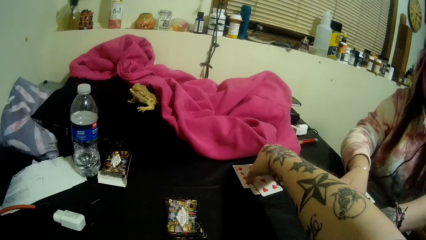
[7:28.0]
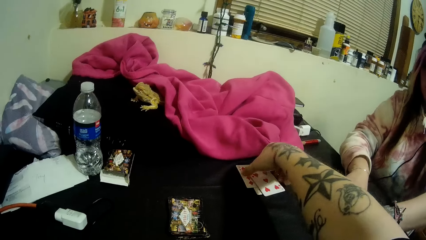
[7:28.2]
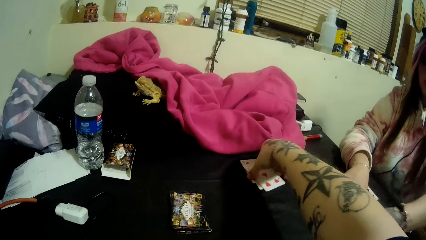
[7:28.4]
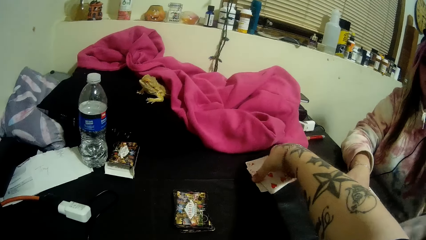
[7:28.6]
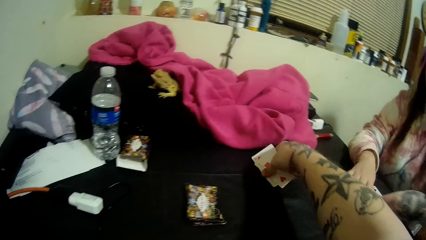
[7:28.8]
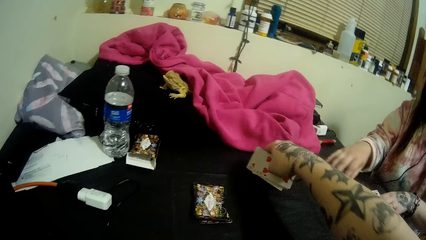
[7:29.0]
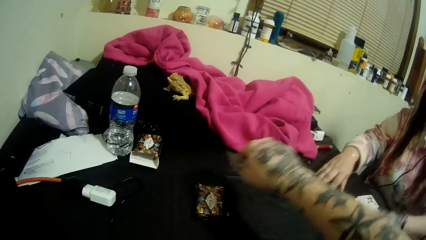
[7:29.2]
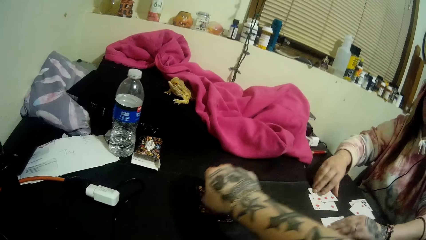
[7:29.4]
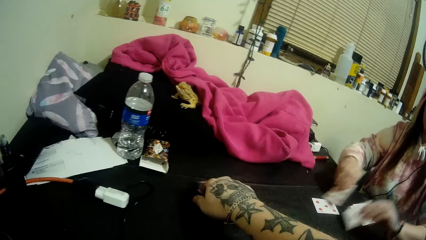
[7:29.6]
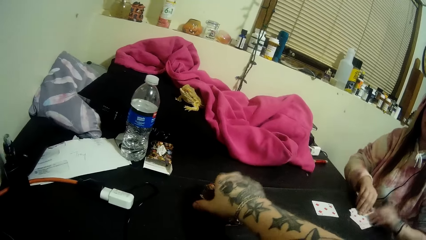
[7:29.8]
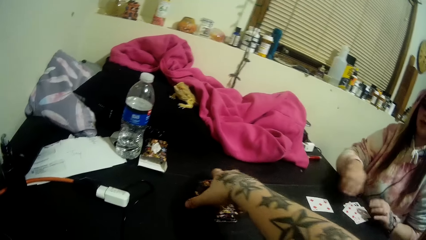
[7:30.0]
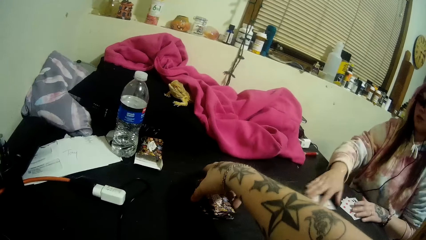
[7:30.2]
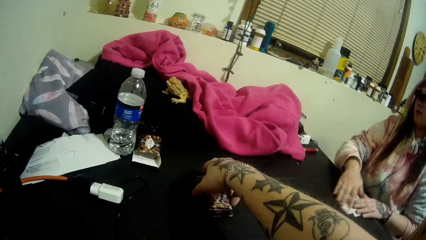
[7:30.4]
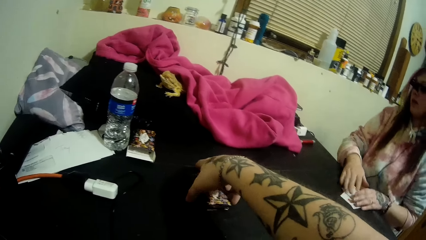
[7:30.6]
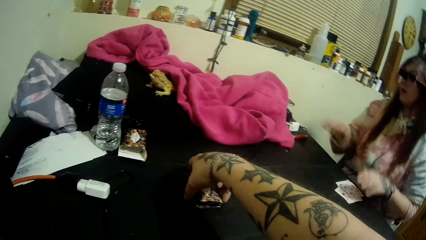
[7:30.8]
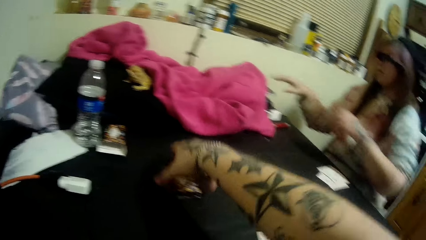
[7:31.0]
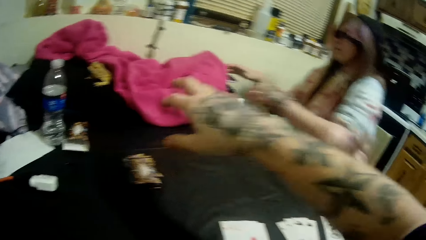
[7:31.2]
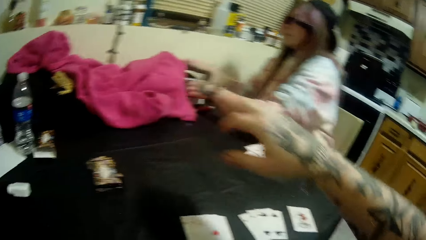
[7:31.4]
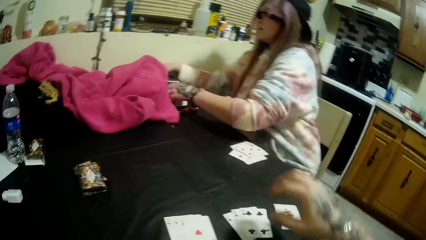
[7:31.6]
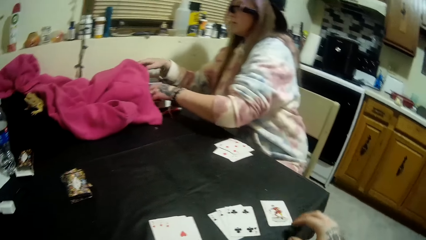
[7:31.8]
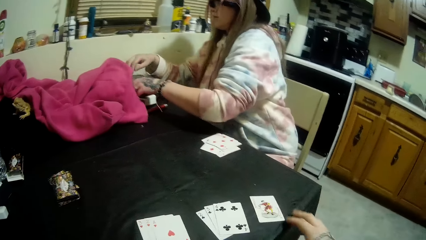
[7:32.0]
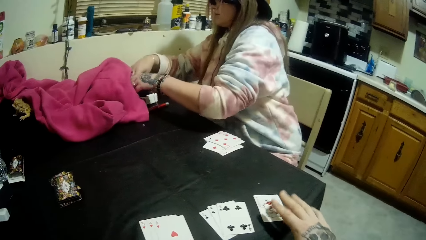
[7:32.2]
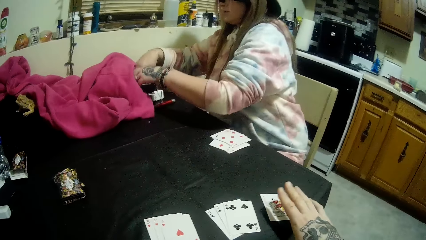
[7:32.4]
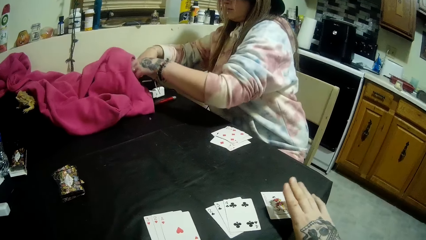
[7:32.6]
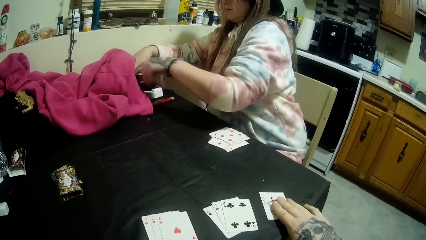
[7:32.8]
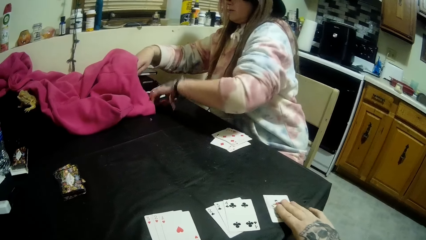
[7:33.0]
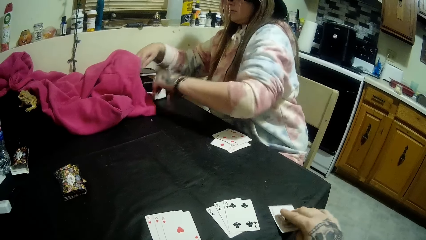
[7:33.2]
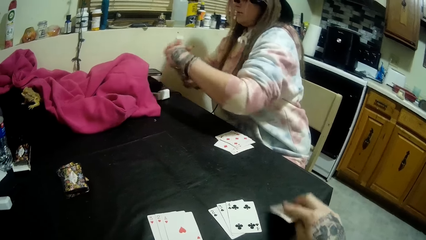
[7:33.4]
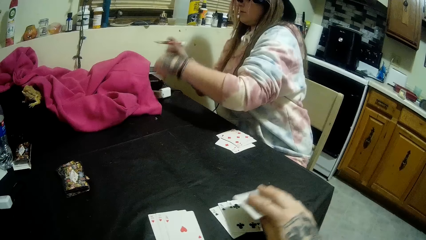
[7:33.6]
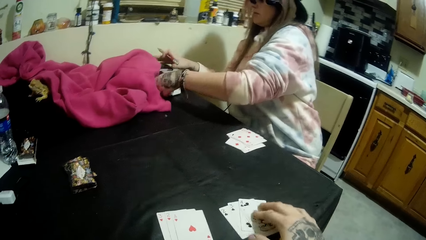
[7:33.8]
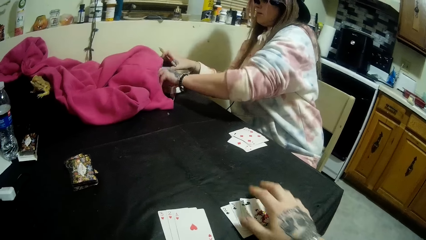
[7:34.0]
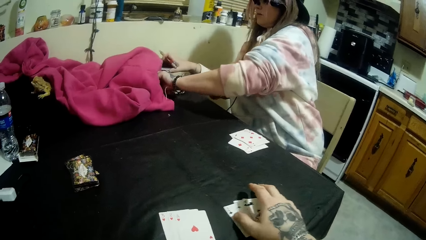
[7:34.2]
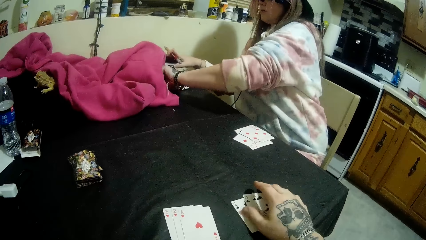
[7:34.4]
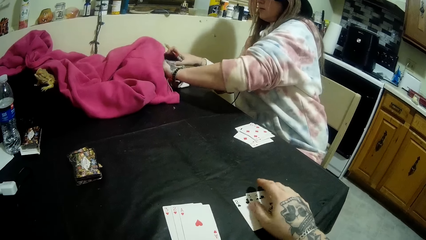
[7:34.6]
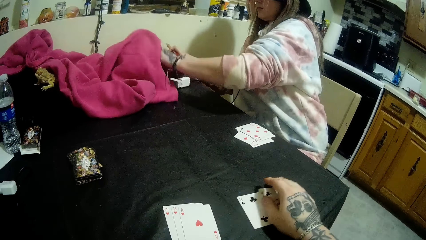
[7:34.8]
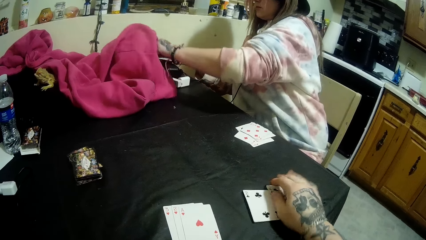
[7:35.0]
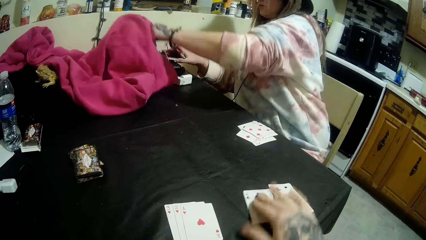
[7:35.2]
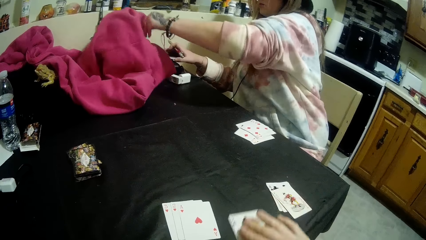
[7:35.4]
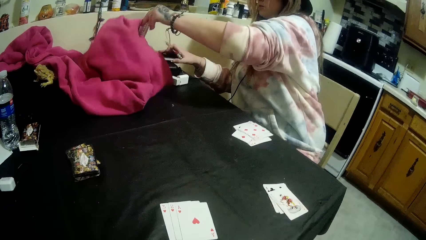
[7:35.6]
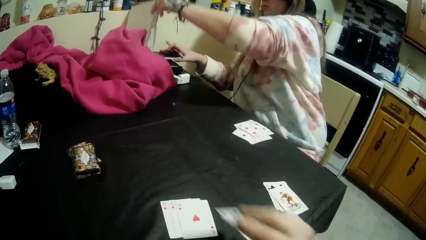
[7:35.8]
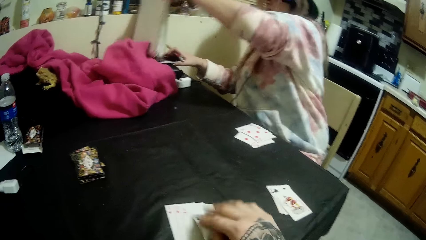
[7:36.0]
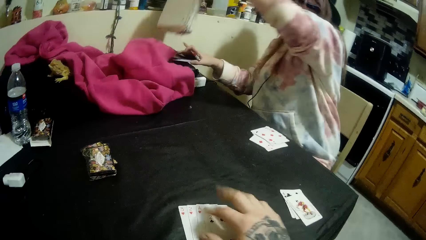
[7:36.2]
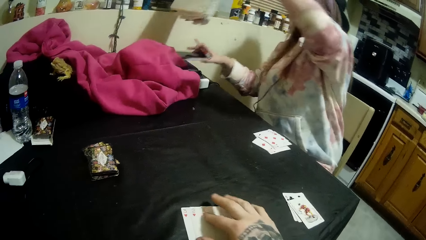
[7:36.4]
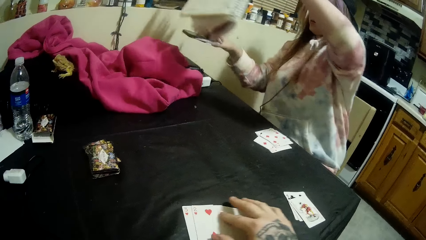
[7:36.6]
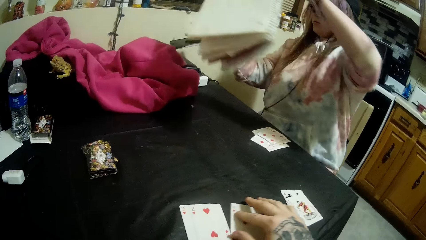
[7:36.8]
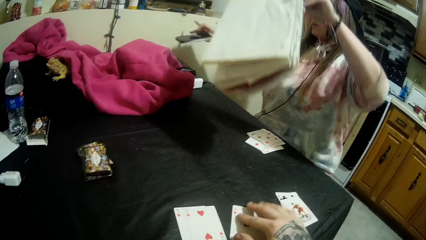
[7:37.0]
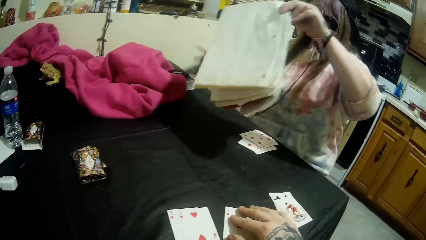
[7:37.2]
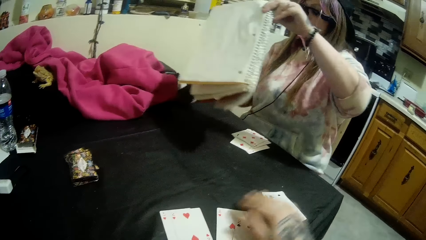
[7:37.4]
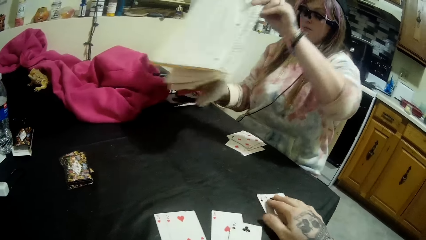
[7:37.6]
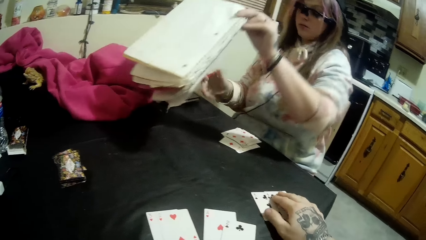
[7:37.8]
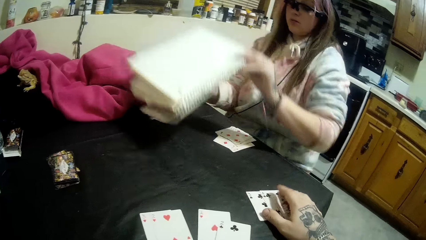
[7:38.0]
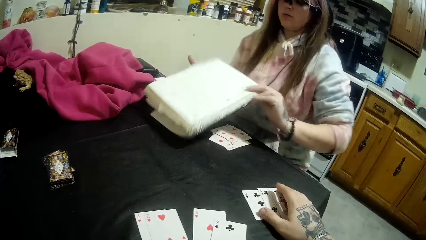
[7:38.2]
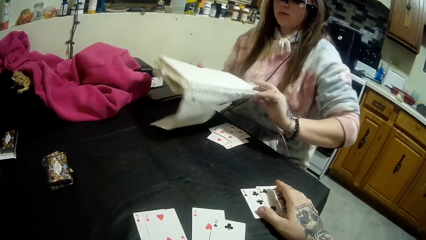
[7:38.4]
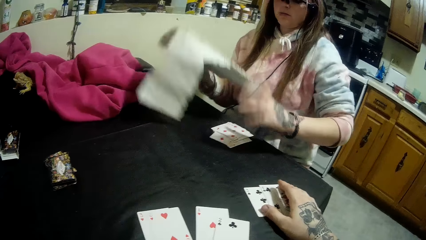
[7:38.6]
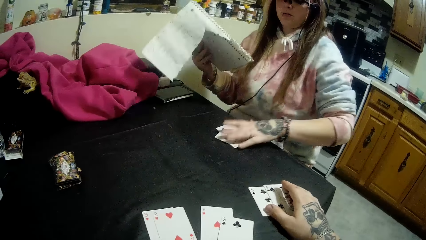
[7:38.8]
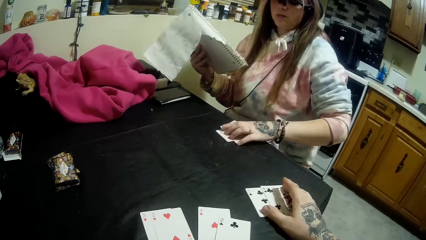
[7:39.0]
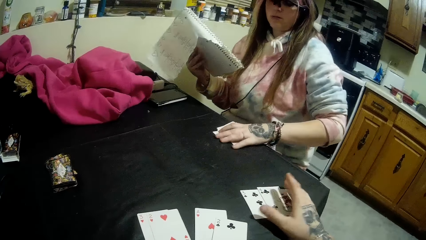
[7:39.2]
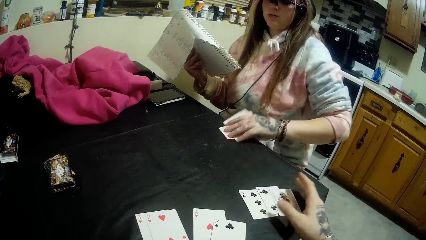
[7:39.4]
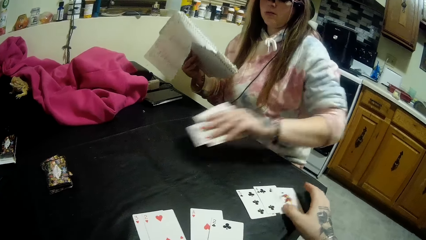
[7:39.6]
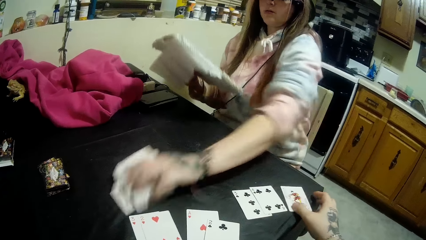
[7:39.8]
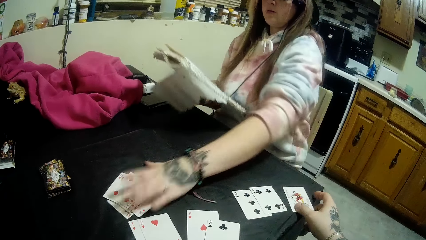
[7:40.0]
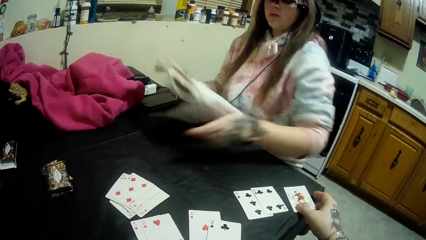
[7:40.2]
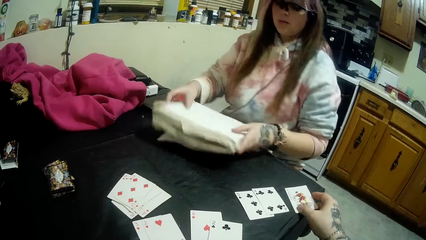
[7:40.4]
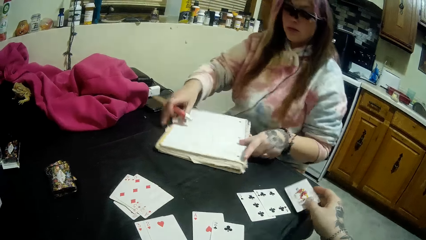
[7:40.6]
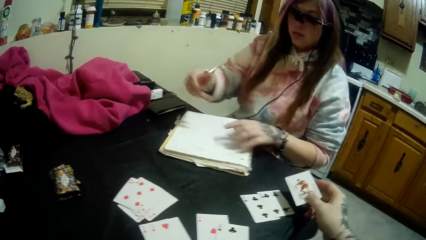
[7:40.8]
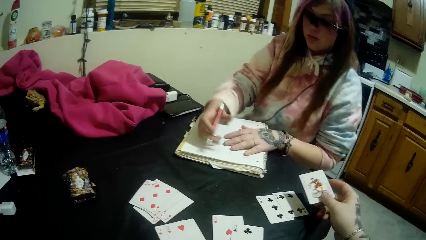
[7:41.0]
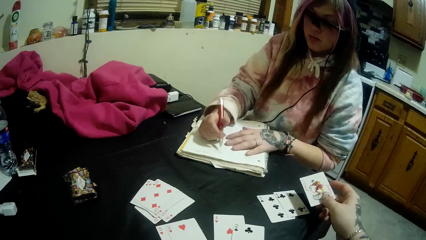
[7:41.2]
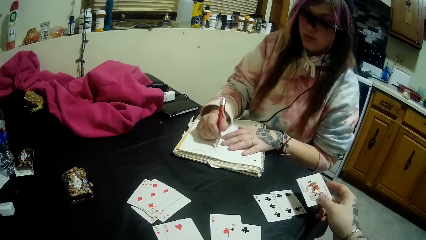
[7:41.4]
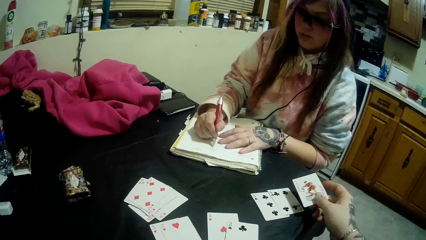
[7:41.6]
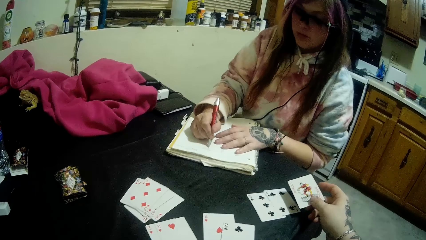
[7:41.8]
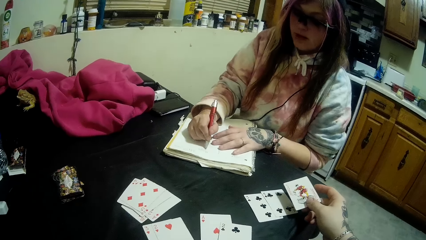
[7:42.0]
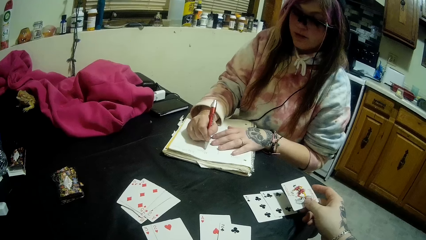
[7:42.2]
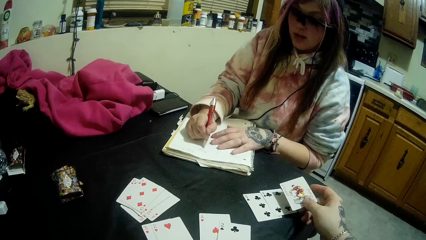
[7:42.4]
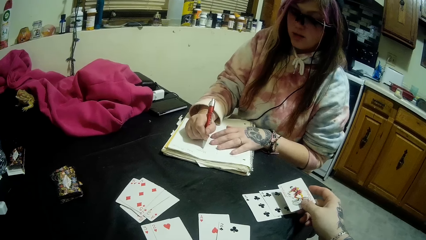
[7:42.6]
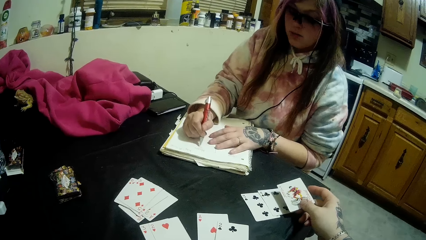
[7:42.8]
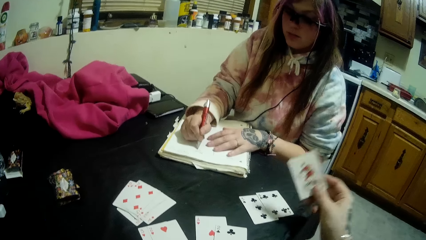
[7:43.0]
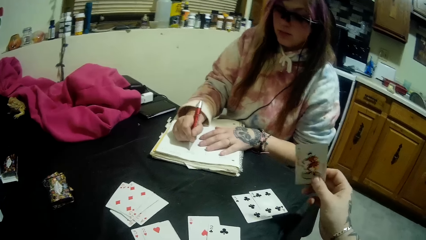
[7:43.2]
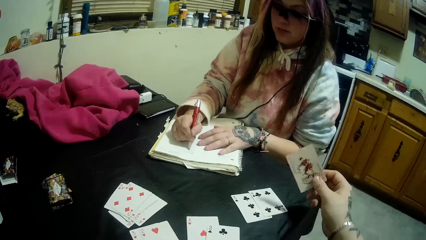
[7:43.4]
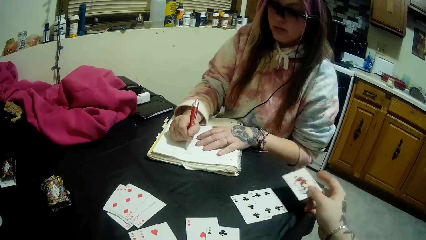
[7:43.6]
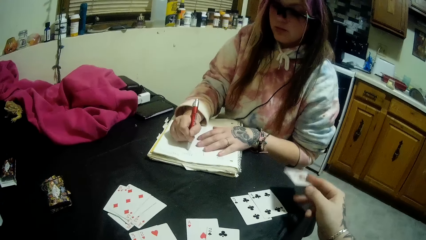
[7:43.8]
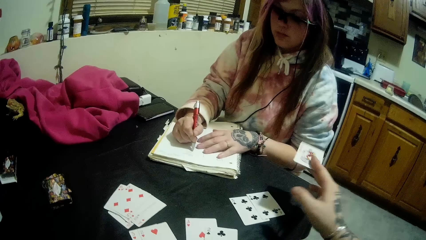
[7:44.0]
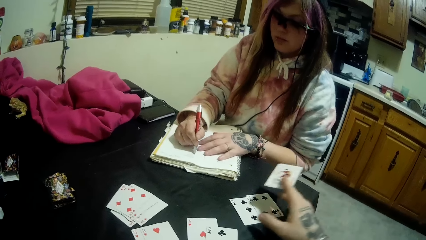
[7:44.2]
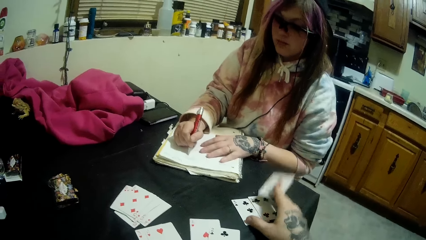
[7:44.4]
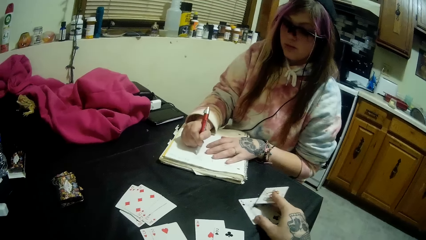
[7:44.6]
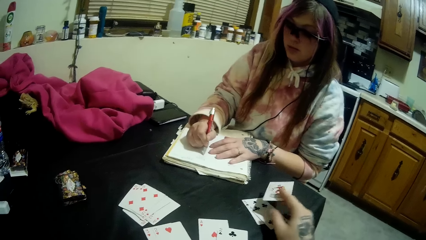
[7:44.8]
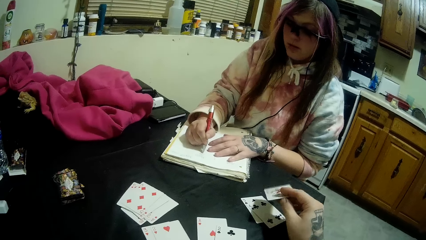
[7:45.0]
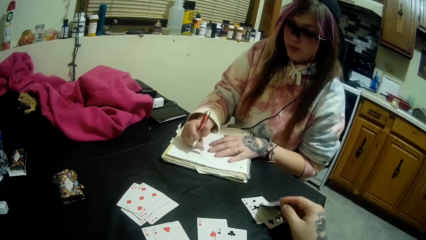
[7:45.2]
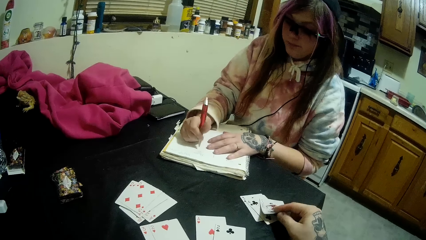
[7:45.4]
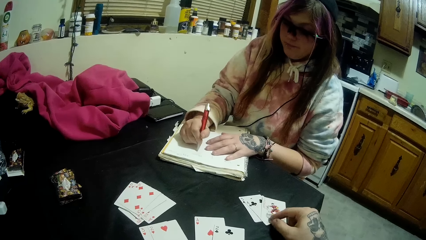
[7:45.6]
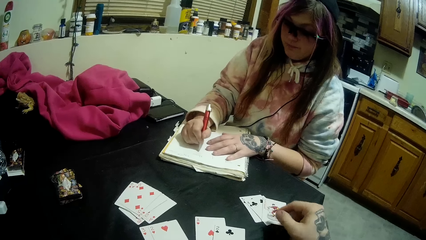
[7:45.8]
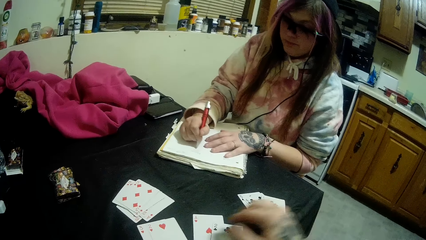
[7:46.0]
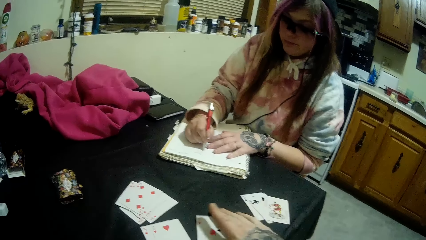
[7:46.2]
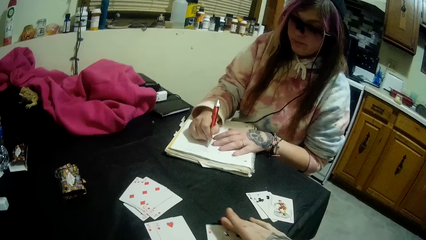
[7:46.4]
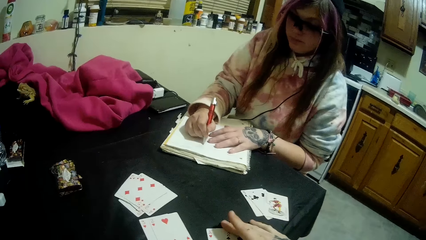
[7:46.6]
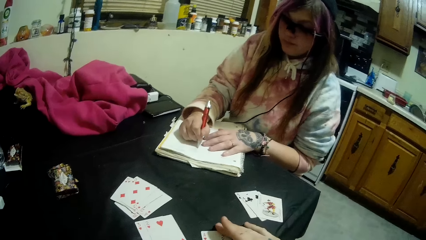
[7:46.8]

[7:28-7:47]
The camera wearer gathers some of the cards on the table with his right hand. He puts the card on the table. A woman picks up a pen on the table with her left hand. The woman brings out a book under the sweater with her right hand. The woman moves some of the cards on the table with her left hand. The woman writes on the book on the table with the pen. The camera wearer gathers the cards on the table with his right hand.
